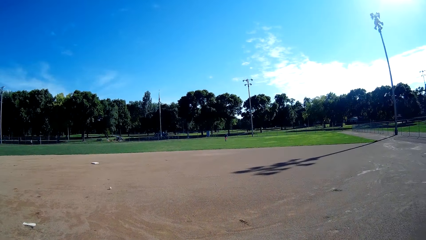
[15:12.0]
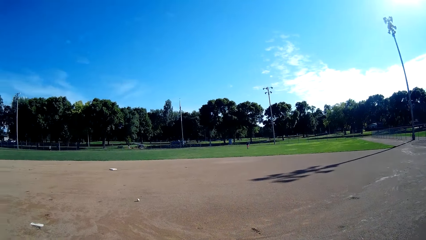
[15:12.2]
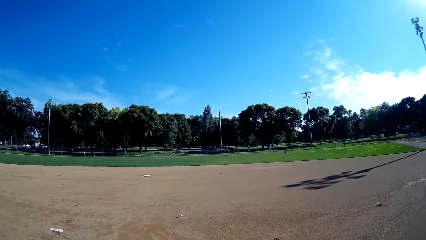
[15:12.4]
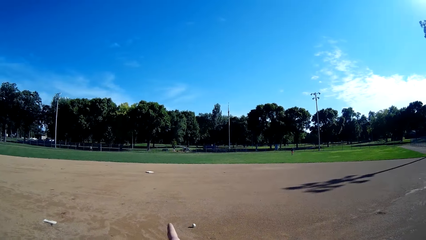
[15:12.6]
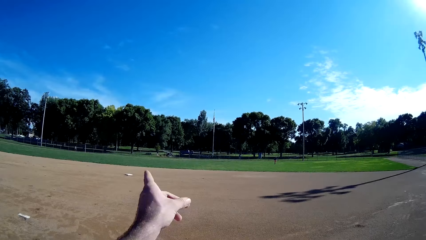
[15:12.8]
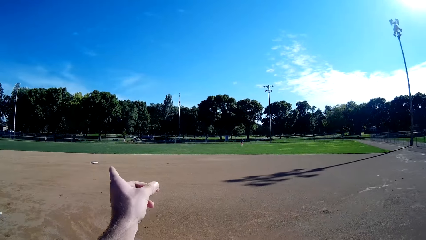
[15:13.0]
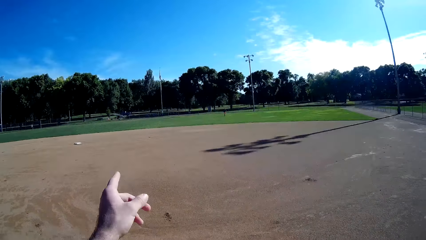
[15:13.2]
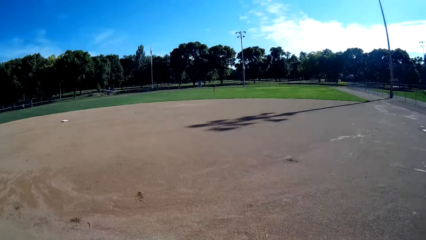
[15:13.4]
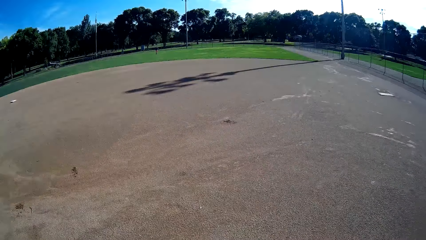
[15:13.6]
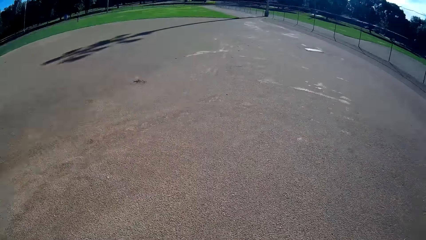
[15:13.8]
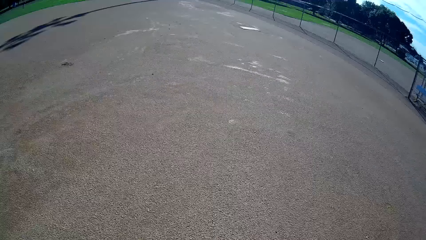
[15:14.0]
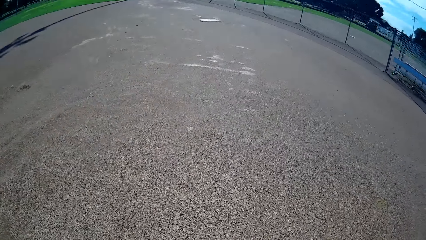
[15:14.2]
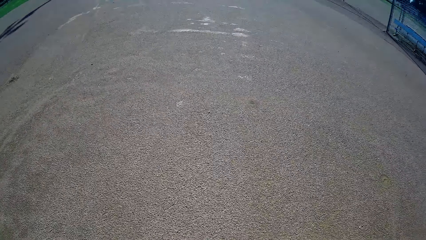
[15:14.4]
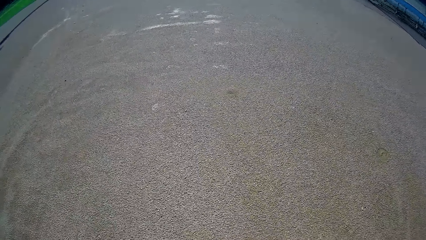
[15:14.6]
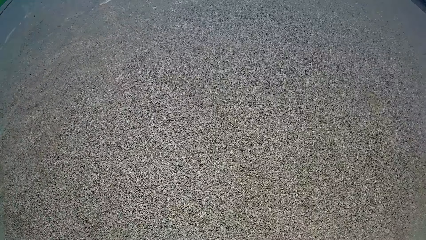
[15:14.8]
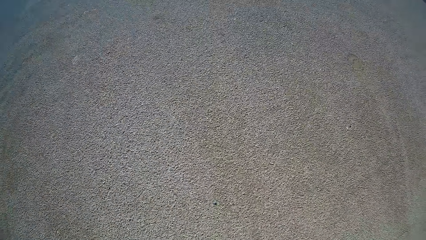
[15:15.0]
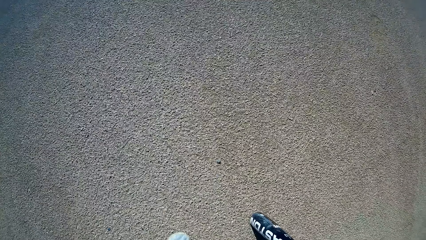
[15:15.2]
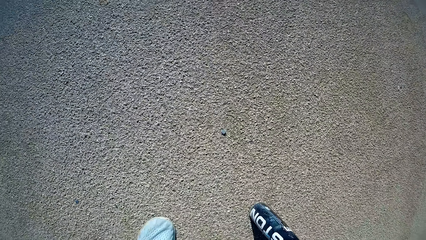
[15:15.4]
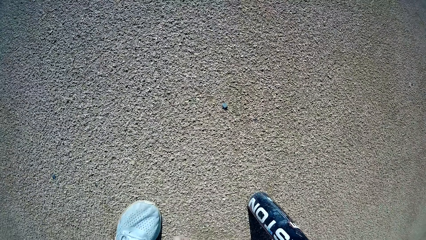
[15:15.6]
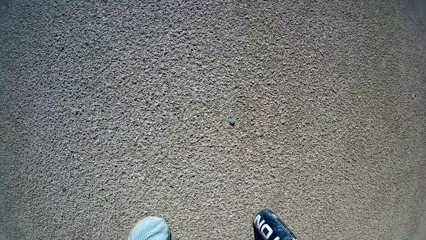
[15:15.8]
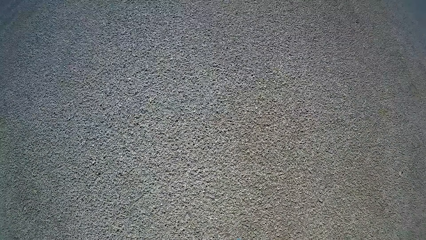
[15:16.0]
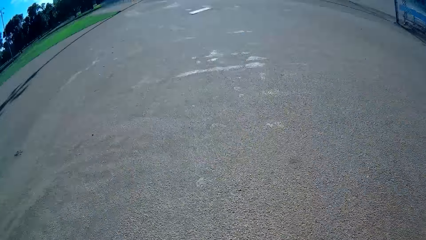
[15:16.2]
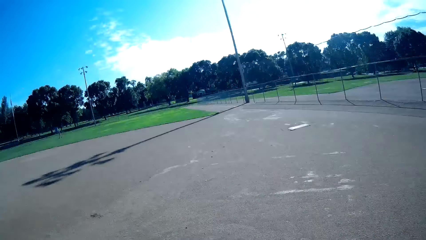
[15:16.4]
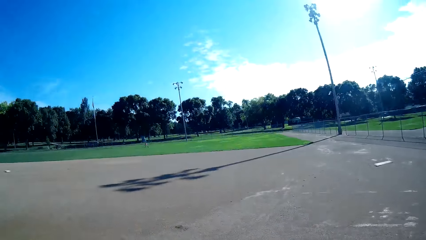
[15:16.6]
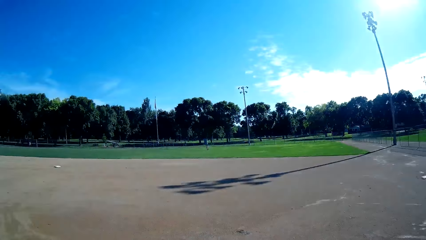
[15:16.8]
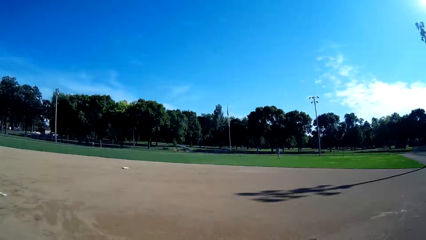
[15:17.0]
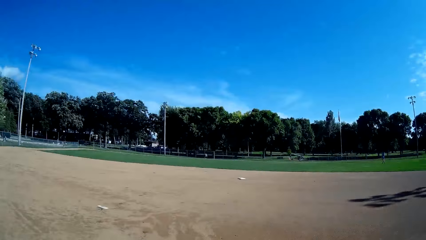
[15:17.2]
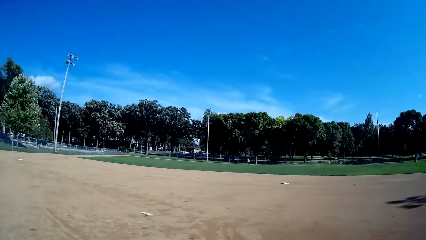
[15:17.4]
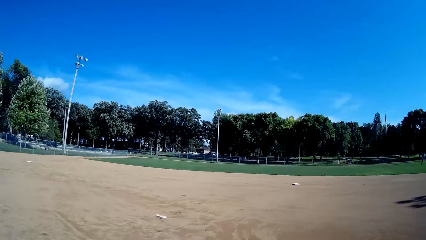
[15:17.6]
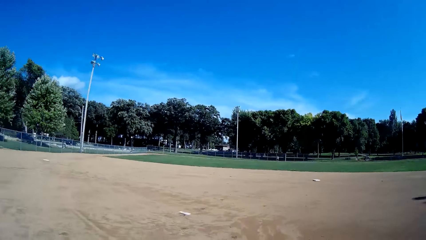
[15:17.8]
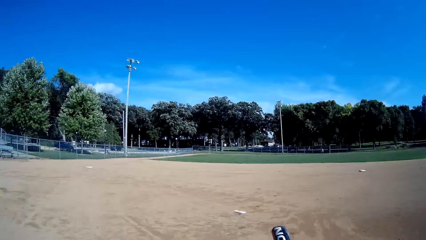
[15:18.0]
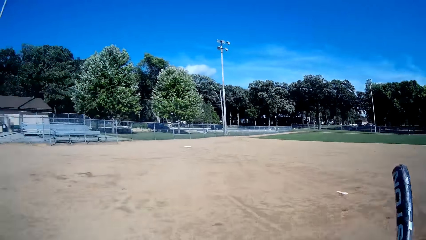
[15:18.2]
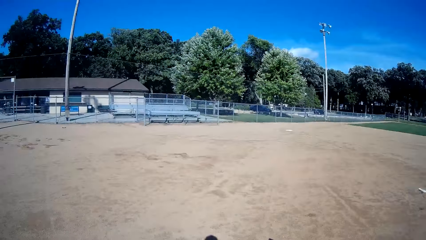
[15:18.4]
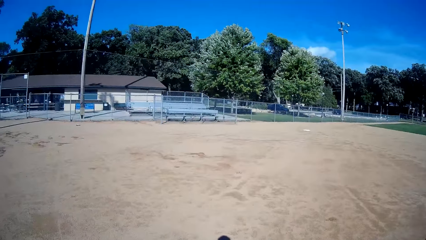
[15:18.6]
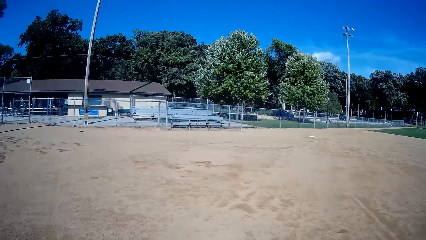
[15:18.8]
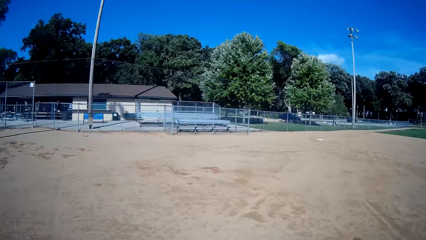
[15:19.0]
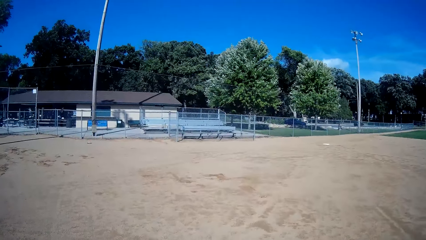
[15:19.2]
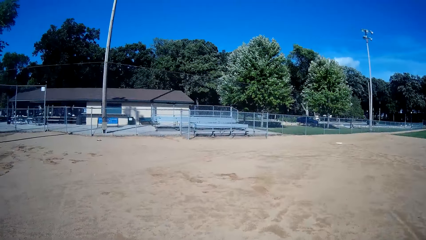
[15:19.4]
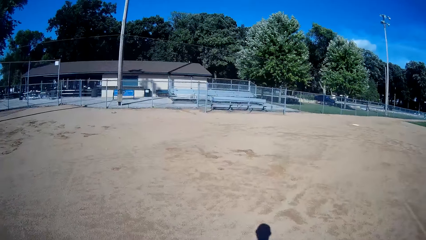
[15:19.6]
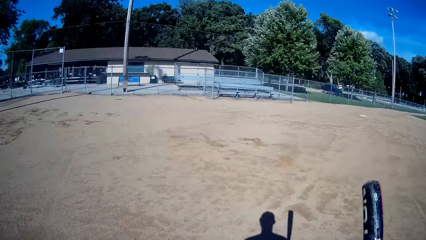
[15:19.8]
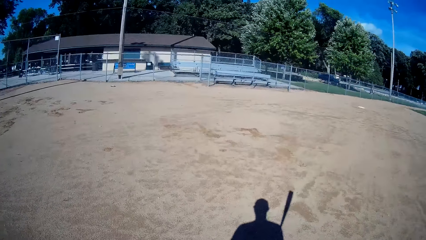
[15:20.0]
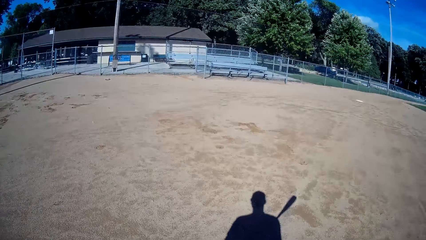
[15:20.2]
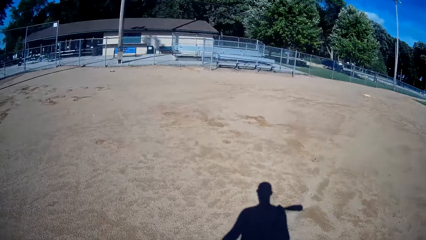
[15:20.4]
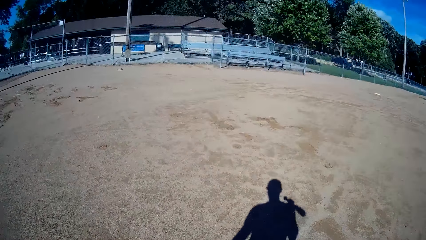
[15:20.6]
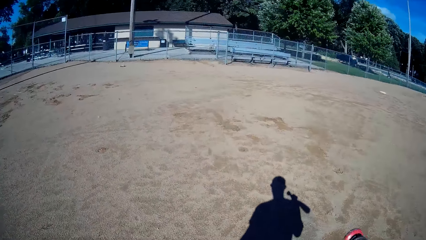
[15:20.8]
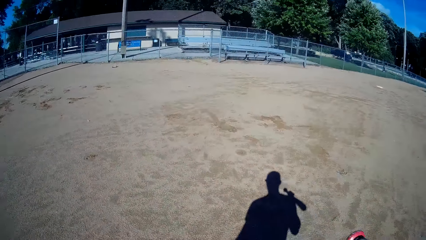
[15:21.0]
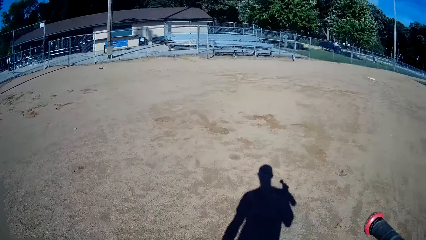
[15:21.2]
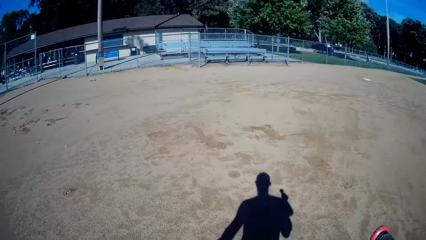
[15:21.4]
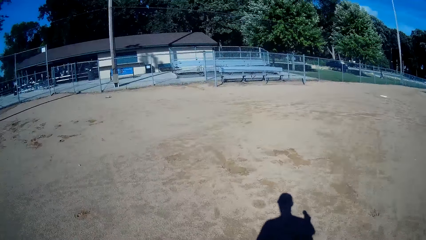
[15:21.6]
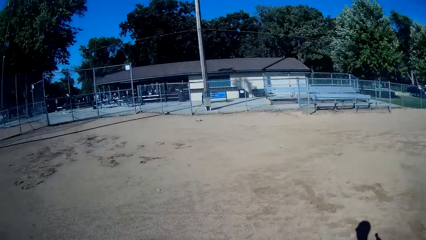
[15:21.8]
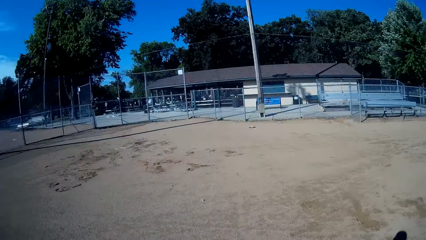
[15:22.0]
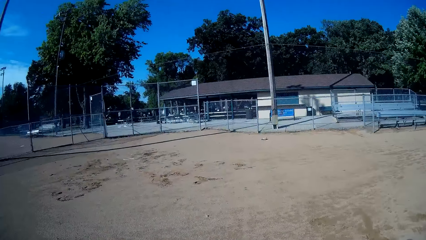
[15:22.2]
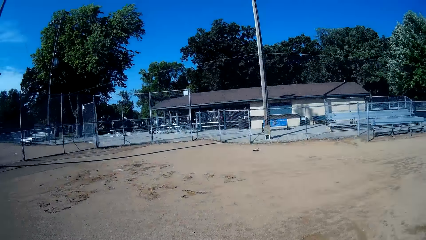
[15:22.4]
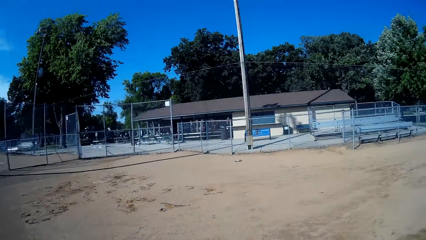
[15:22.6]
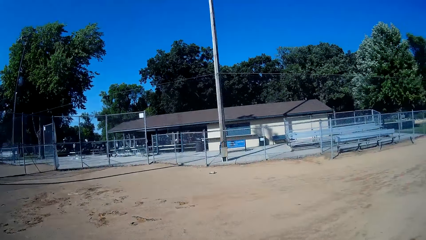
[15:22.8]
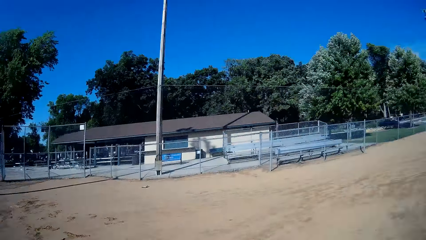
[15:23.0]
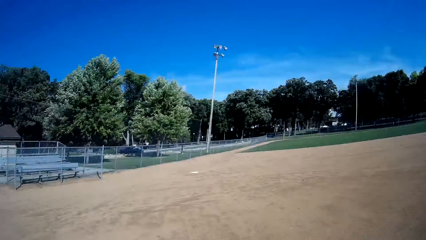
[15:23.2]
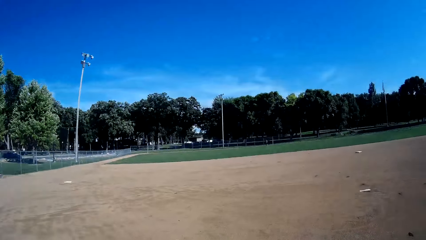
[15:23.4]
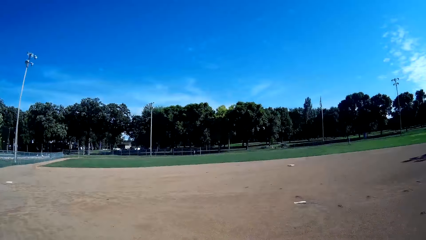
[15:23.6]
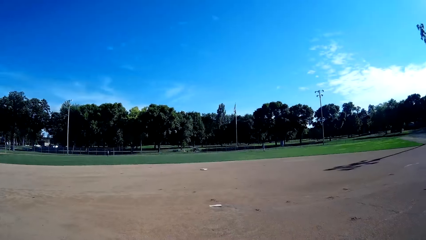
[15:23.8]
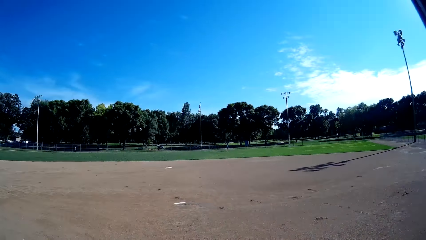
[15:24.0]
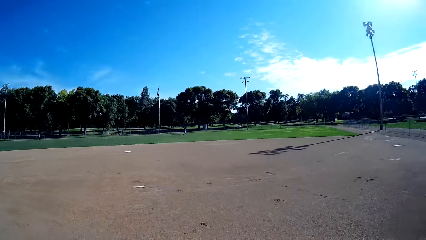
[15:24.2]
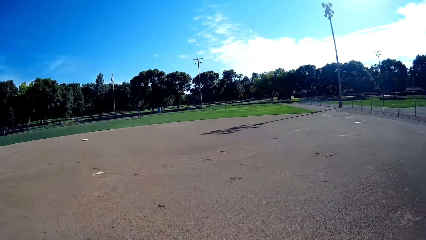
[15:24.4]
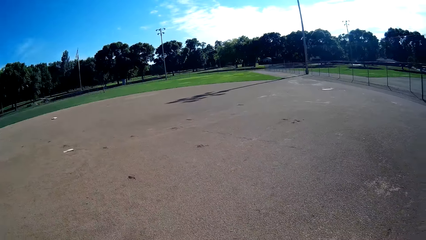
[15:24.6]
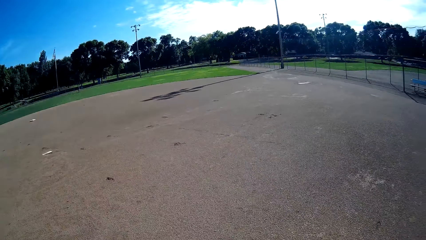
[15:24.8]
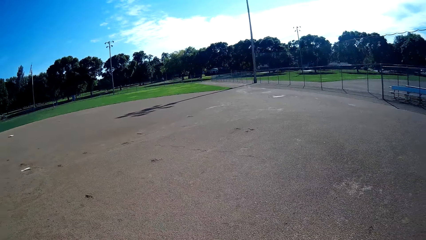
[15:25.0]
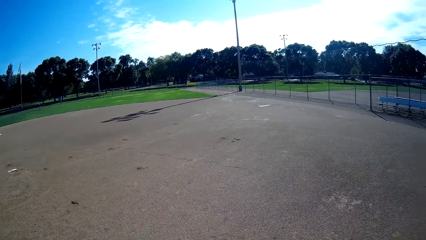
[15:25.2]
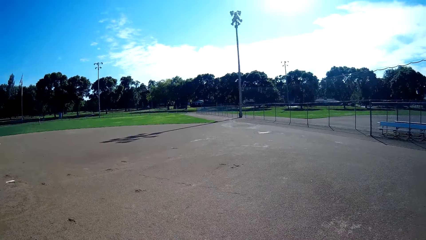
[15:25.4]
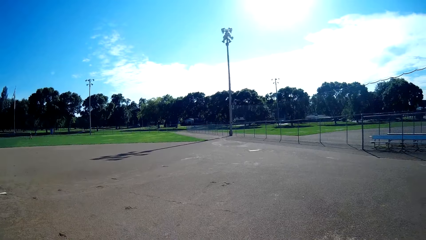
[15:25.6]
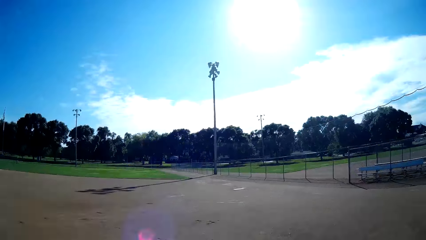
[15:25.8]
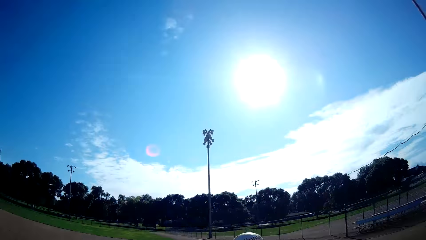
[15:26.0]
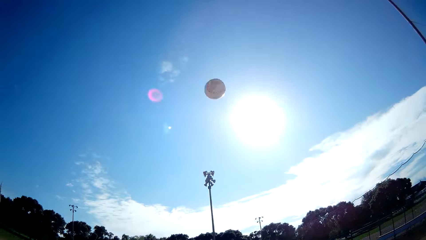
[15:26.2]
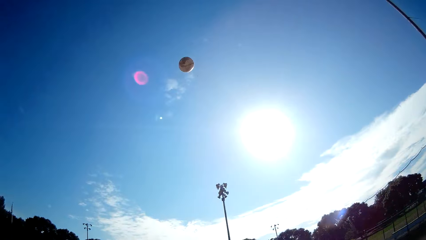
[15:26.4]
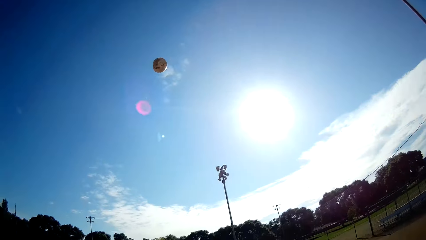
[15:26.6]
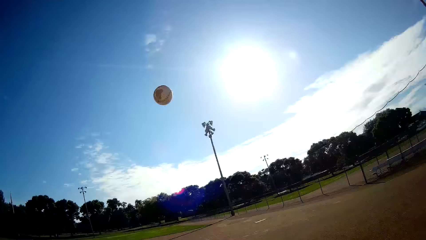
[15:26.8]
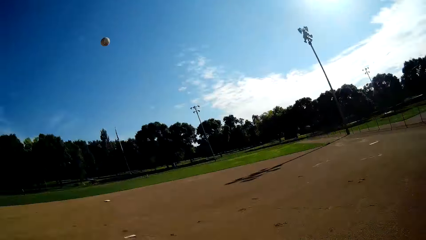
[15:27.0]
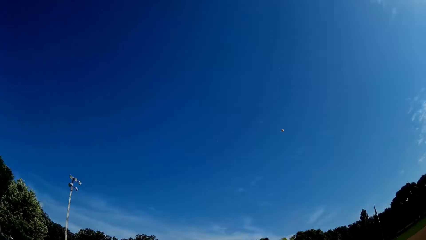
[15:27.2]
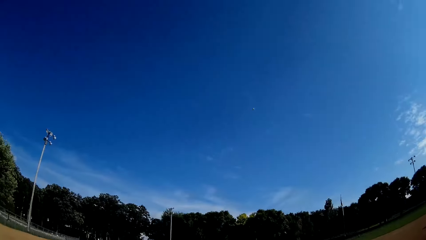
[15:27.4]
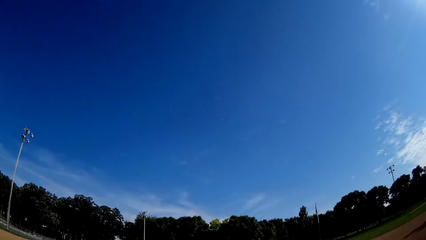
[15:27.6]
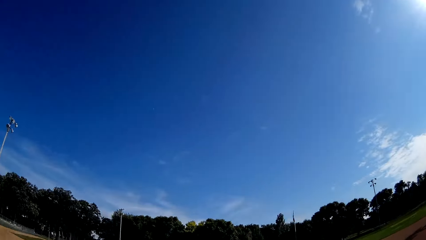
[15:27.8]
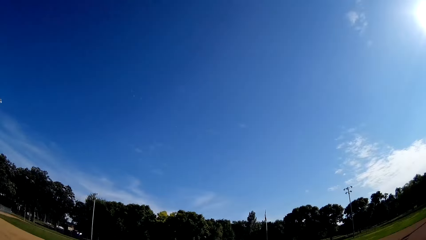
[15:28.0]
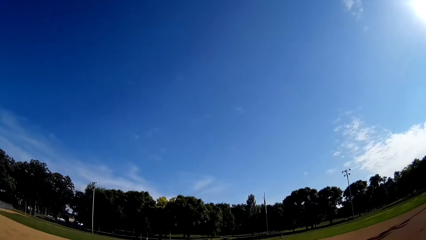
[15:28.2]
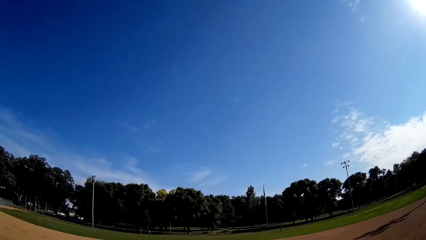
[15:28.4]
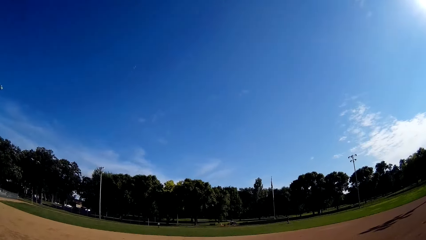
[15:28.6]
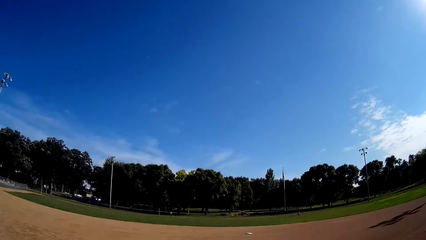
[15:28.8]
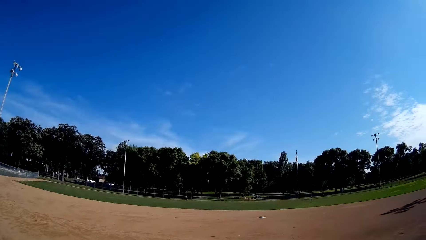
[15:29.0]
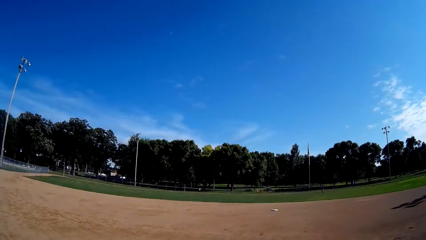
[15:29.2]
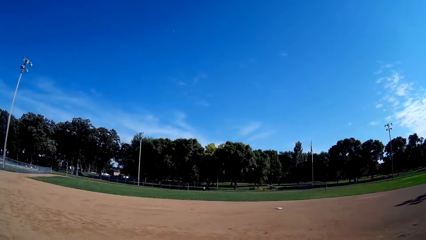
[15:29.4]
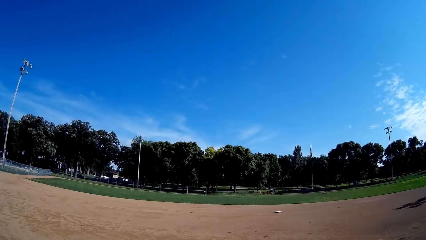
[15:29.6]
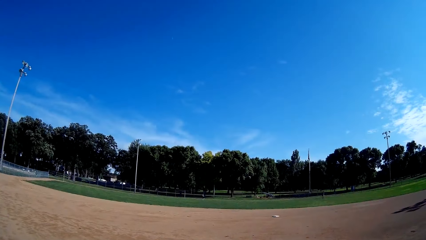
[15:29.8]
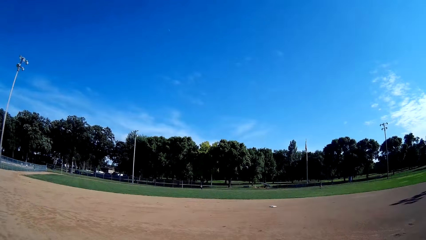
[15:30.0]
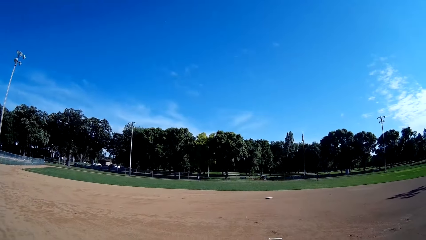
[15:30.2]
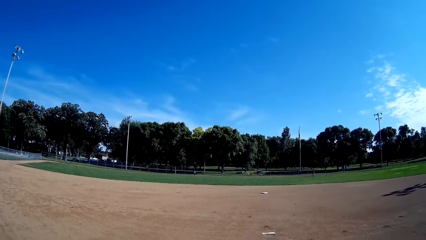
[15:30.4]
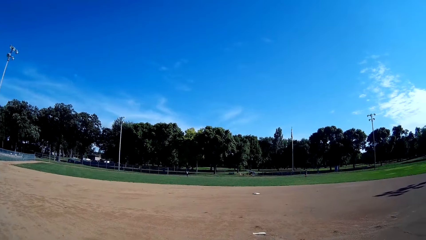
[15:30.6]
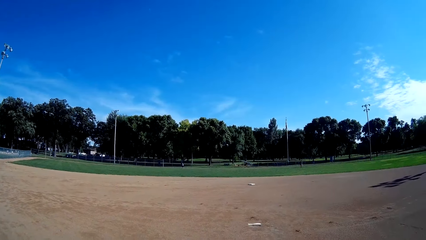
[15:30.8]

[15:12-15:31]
The camera wearer picks the ball from the ground. They walk forward a bit. They throw the ball up. They hit the ball using a cricket bat towards the man.
